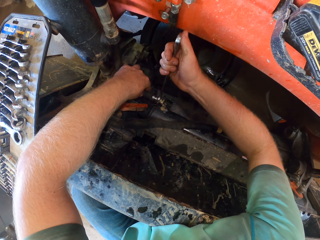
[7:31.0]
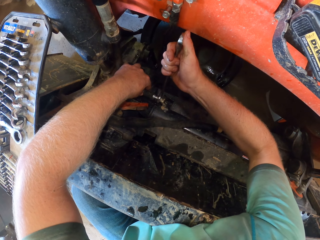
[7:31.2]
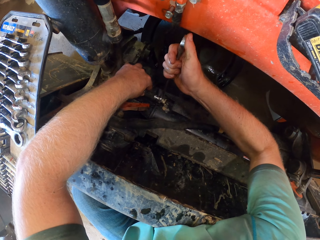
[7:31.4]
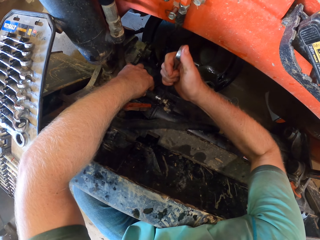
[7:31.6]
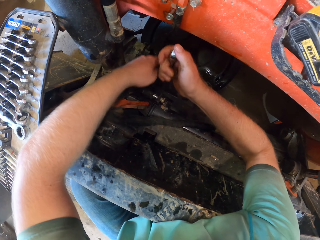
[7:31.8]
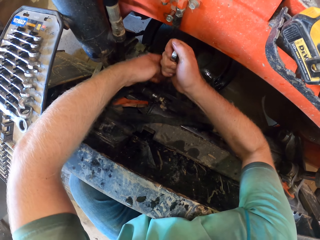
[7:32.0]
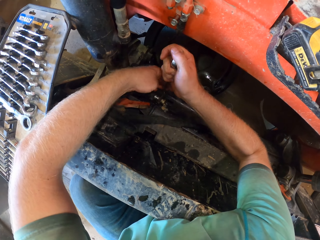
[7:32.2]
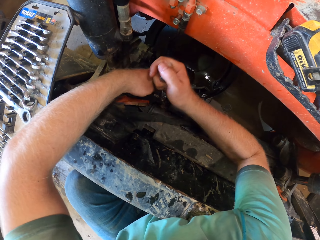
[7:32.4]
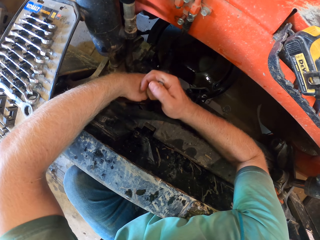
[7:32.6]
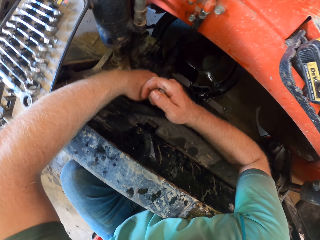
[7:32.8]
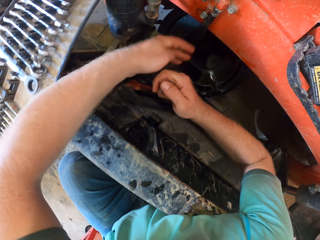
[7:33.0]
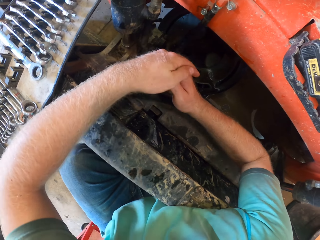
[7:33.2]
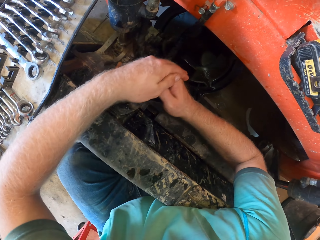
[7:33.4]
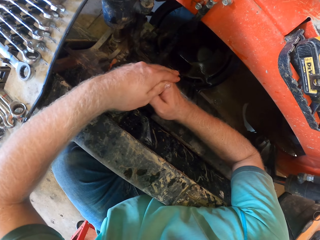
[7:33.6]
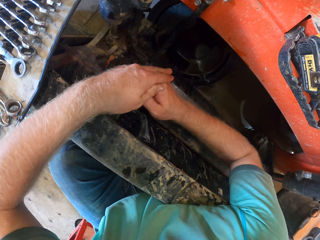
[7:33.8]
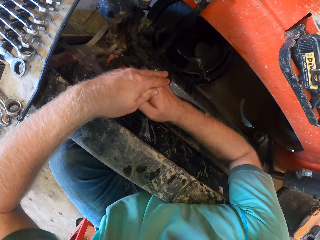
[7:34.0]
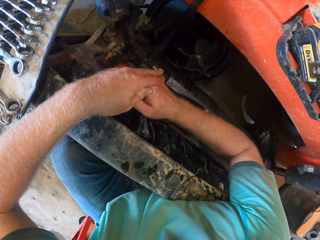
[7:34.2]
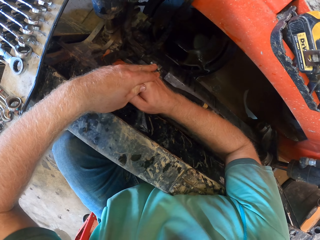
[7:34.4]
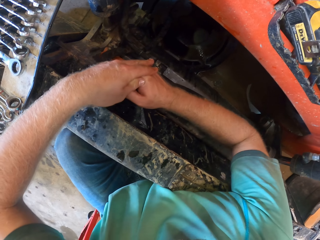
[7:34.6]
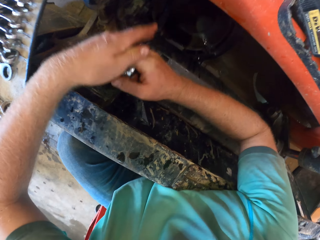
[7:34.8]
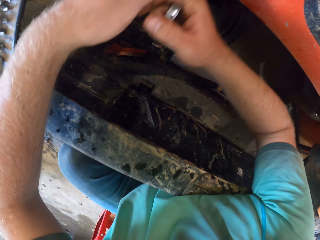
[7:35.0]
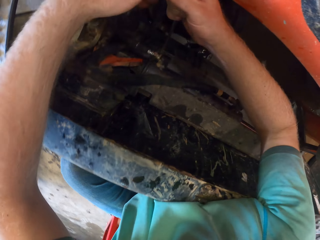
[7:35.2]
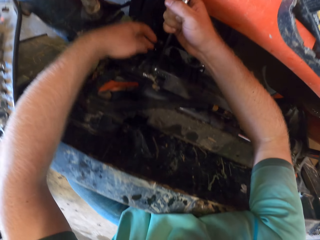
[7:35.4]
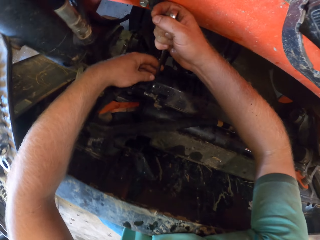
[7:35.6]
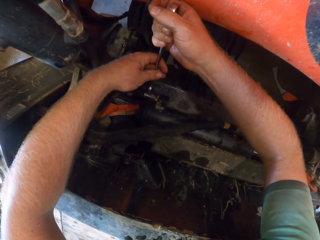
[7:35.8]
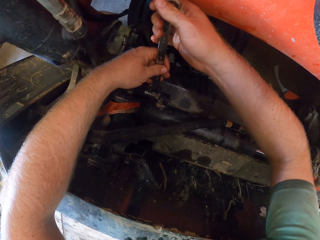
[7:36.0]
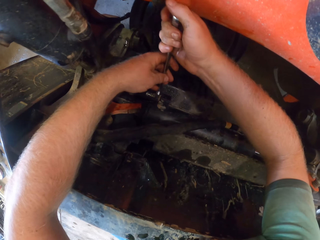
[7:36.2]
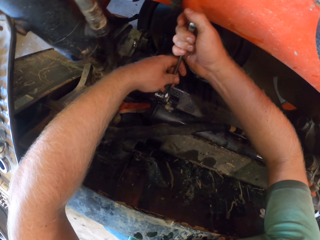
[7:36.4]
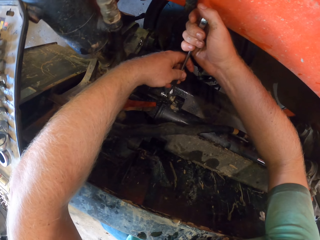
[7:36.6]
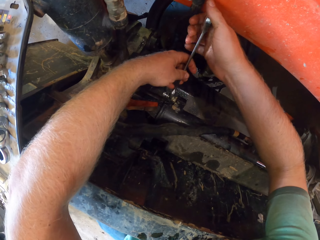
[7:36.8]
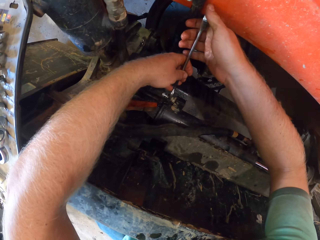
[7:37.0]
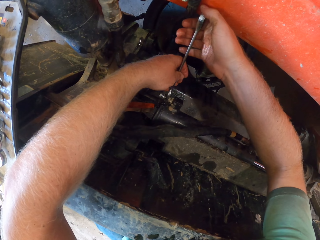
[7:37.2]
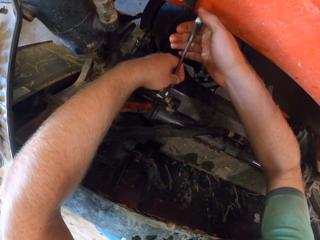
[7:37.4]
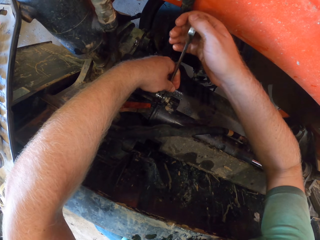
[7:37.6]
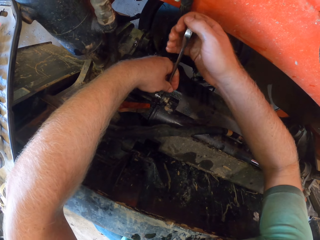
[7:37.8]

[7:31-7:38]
The camera wearer tightens the nut on the hose with the spanner with both hands.

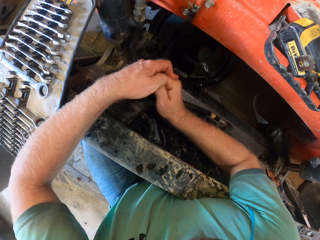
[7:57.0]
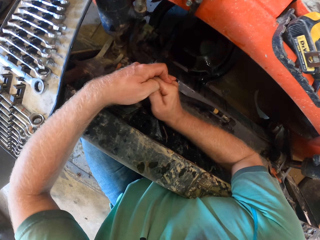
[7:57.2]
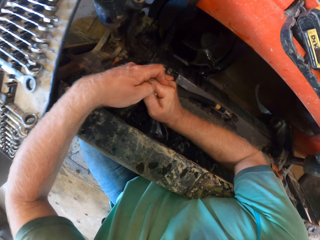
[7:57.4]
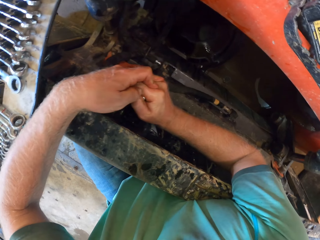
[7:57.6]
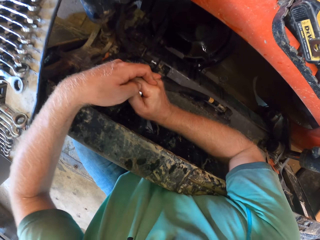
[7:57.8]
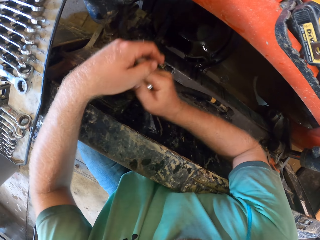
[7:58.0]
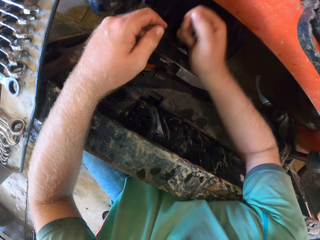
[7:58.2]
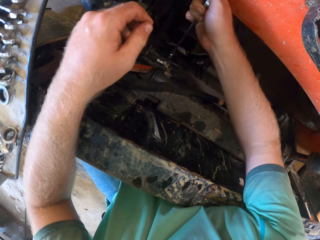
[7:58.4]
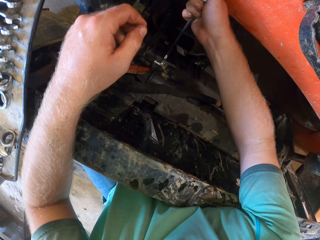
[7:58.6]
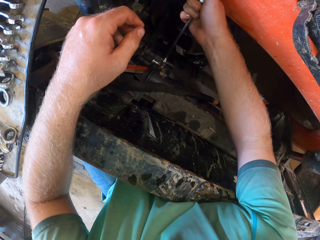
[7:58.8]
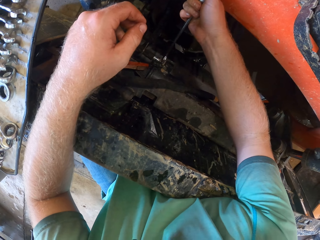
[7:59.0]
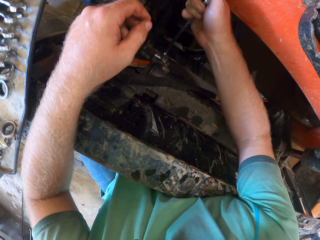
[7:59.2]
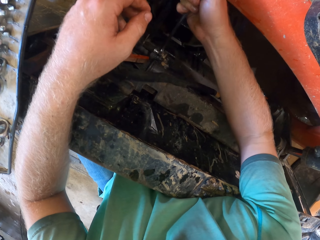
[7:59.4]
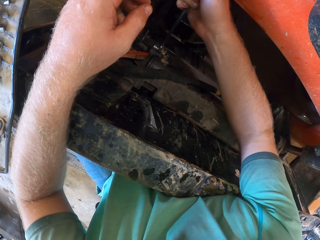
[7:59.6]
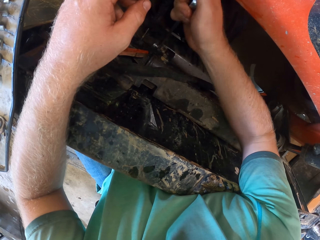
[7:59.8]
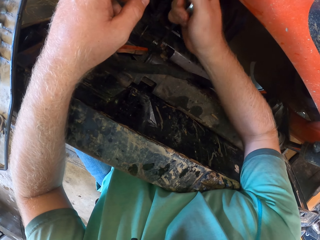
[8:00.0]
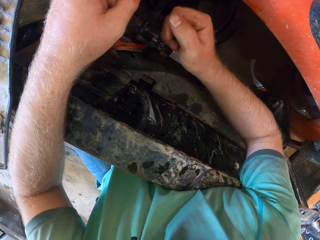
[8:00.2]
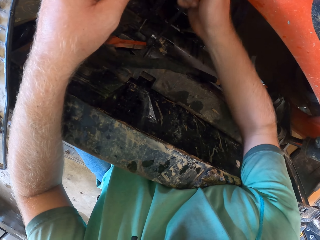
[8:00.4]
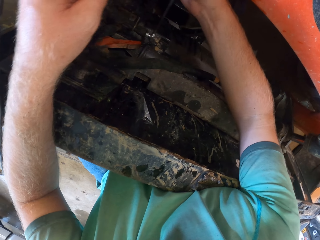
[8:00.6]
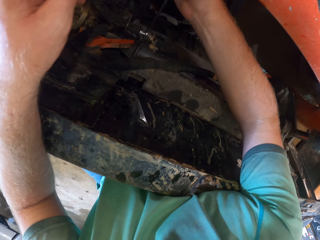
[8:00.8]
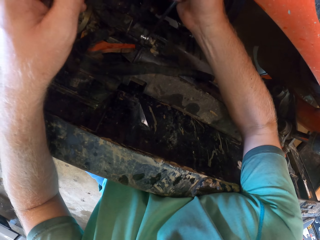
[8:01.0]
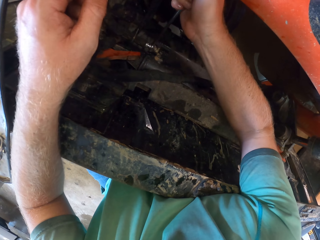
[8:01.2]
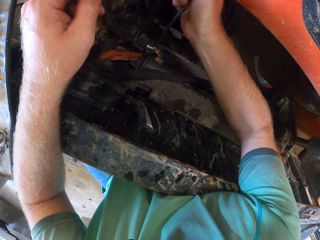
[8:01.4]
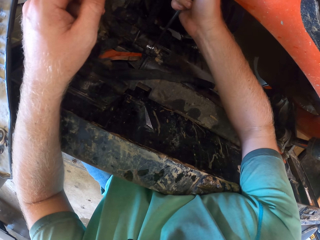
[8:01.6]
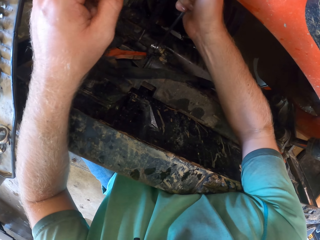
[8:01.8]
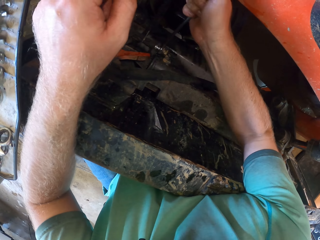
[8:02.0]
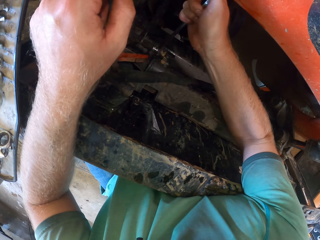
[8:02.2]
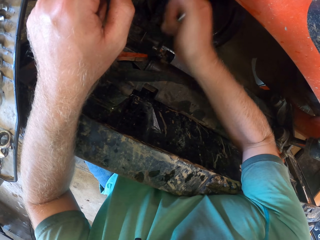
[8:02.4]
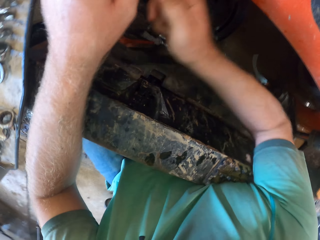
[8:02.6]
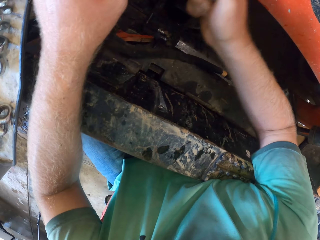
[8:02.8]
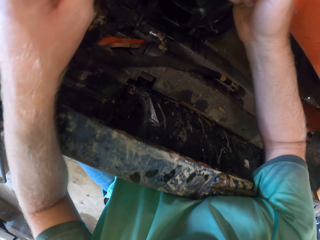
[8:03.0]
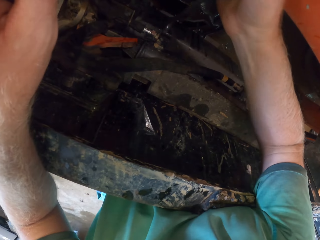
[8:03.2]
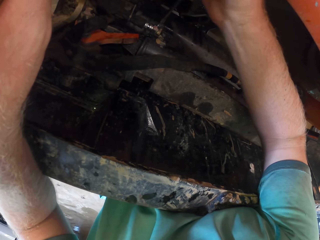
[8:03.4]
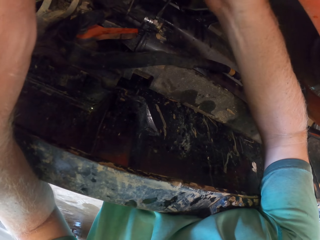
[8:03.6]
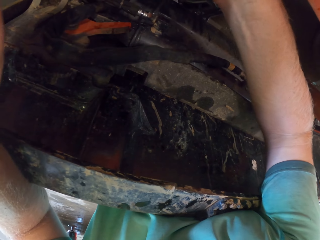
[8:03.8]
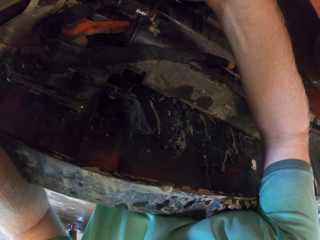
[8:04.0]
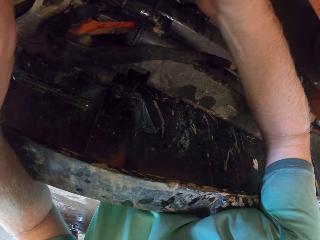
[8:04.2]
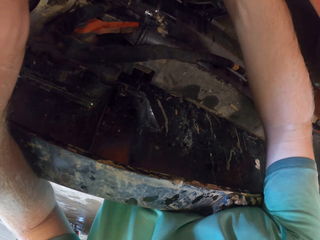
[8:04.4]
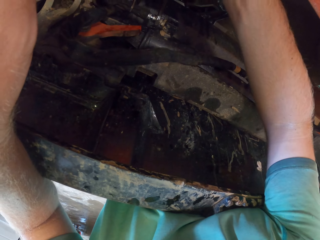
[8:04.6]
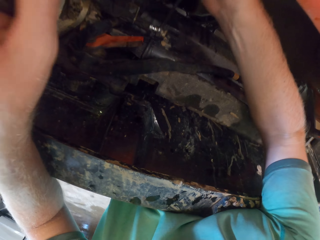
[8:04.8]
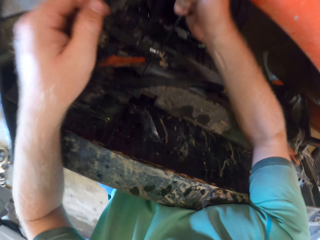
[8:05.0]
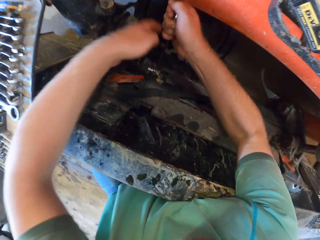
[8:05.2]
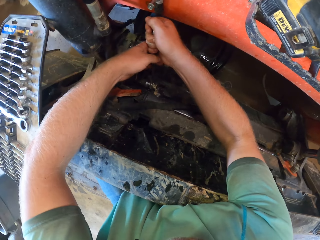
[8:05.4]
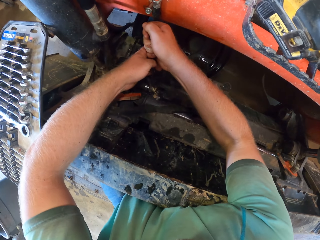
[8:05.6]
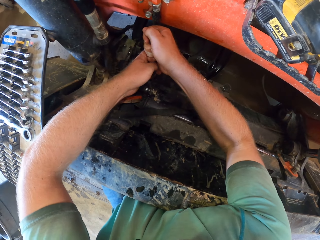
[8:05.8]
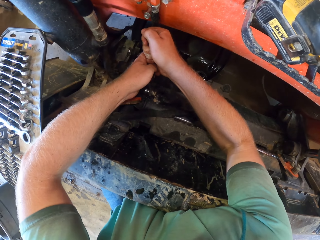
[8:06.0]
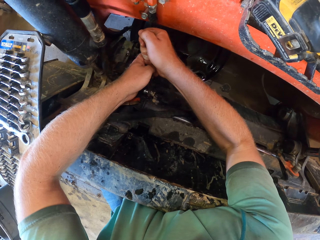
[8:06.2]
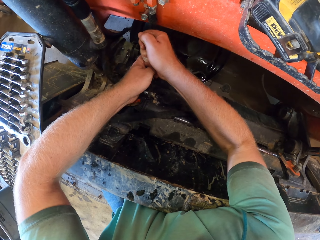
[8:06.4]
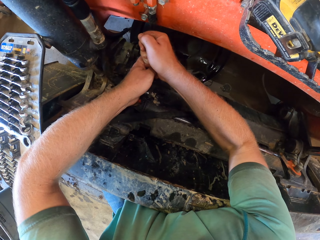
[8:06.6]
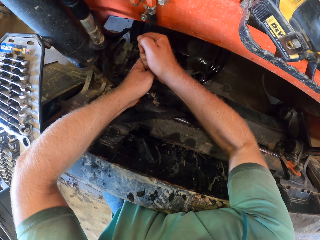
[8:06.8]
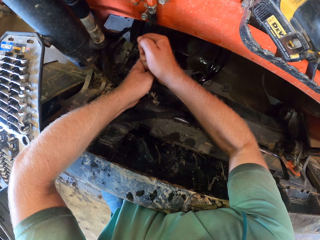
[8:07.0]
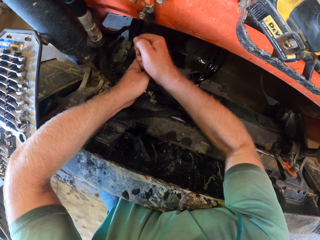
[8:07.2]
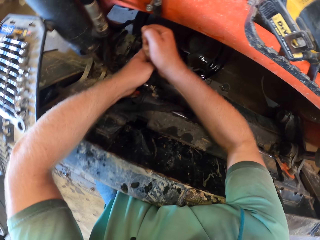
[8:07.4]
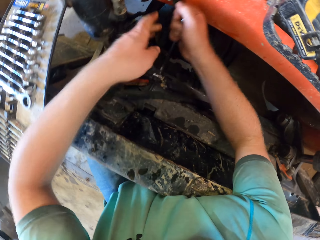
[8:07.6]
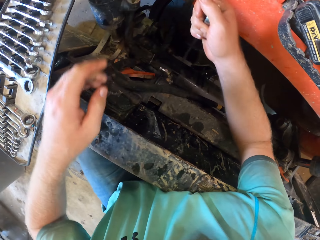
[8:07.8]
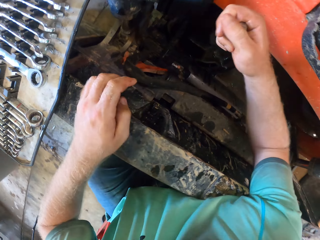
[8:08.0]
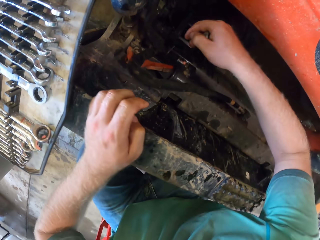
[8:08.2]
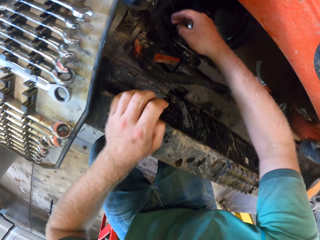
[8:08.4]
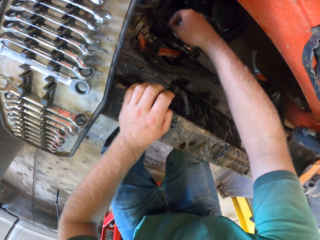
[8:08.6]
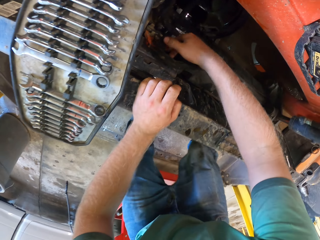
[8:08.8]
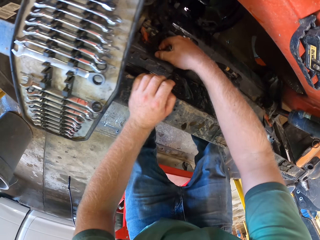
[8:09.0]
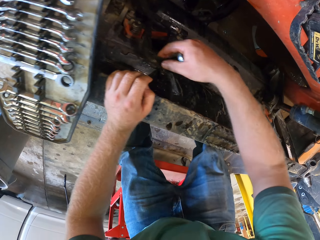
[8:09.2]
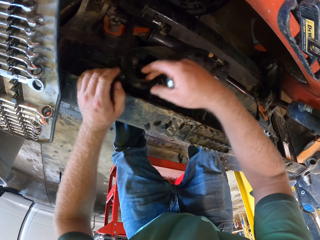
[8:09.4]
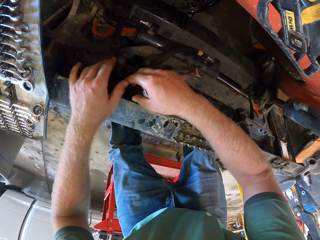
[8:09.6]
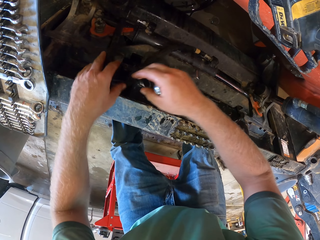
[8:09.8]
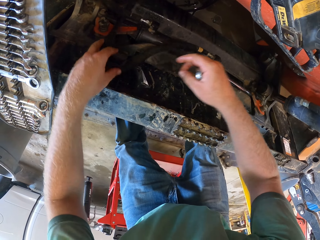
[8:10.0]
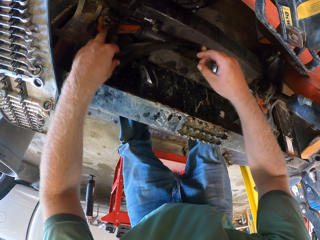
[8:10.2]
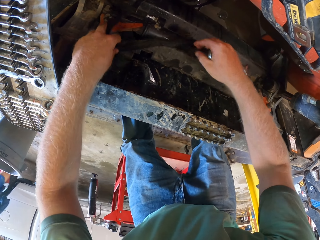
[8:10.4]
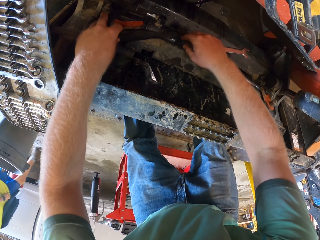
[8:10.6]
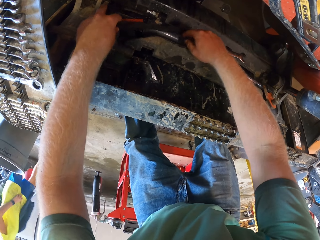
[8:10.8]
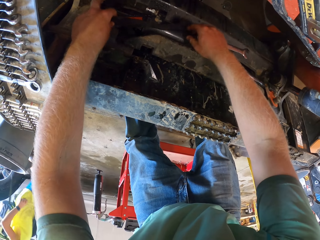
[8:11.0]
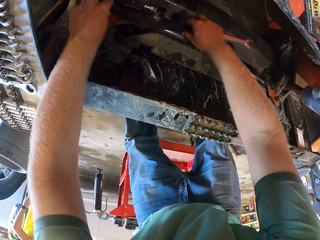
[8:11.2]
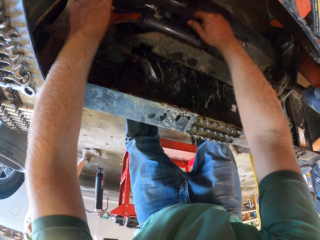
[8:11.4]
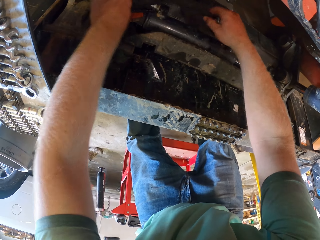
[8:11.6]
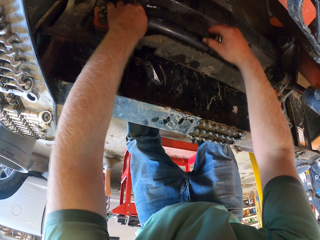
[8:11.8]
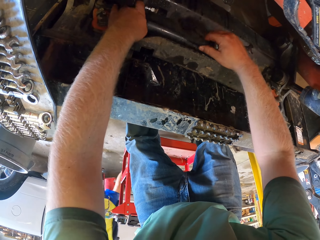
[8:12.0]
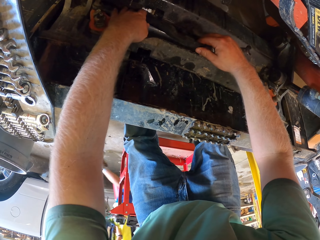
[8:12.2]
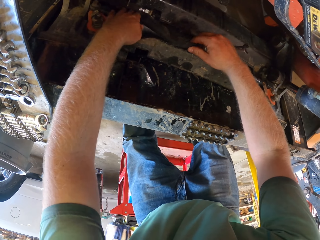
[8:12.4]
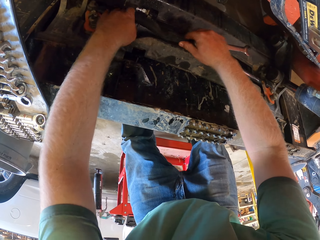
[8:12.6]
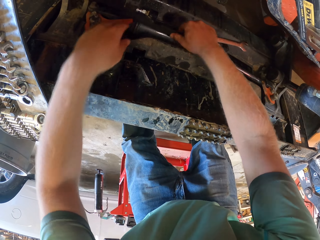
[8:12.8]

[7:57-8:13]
The camera wearer removes his left hand from the spanner in his right hand. He places his left hand on the truck. He tightens the nut on the hose with the spanner in his right hand. He tightens the nut on the hose with the spanner with both hands. He removes his left hand from the spanner in his right hand. He places his left hand on the truck. He holds the hose in the truck with his right hand. He aligns the tube. He holds the hose in the truck with both hands. He removes his right hand from the hose in the truck. He holds the hose in the truck with his right hand.
